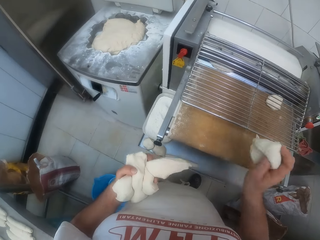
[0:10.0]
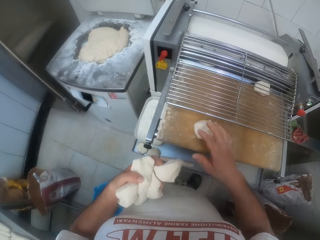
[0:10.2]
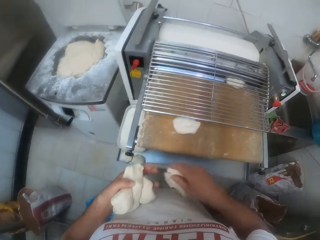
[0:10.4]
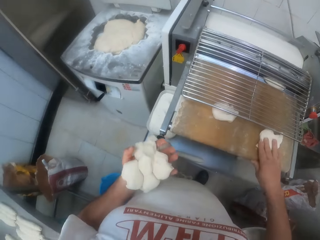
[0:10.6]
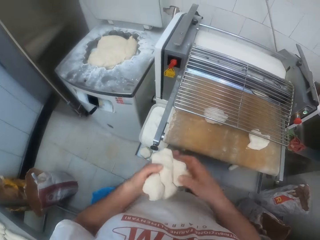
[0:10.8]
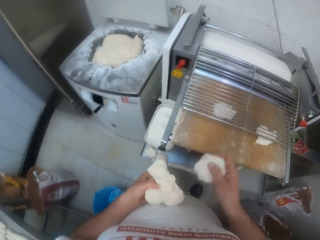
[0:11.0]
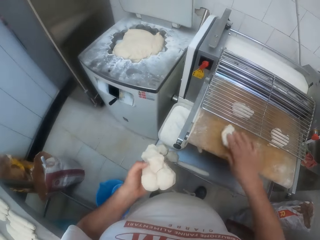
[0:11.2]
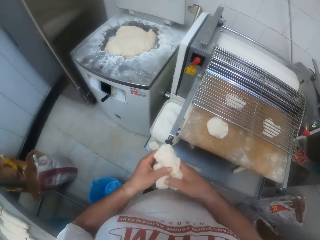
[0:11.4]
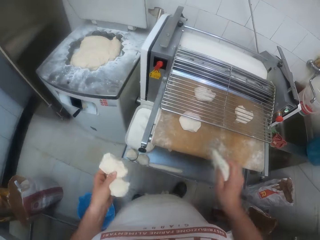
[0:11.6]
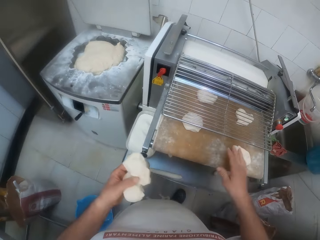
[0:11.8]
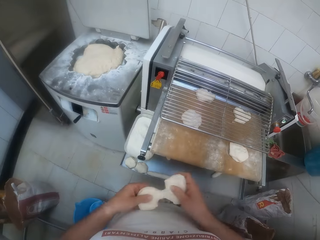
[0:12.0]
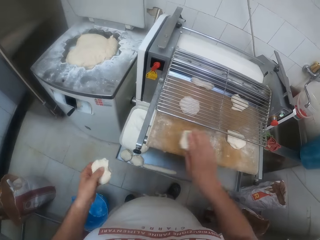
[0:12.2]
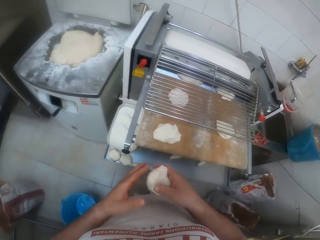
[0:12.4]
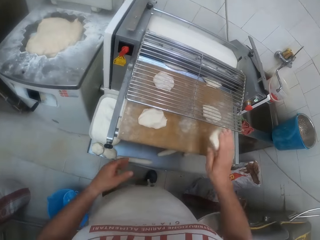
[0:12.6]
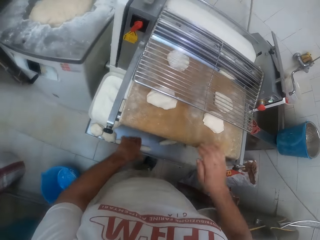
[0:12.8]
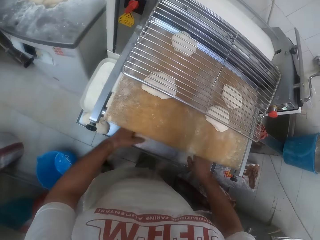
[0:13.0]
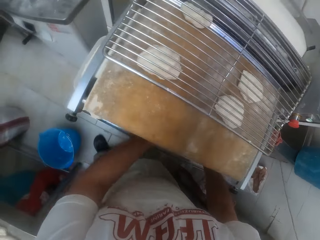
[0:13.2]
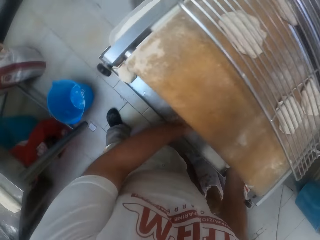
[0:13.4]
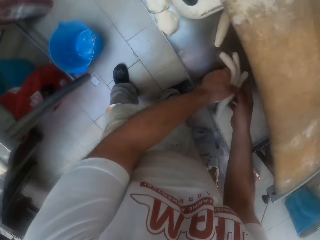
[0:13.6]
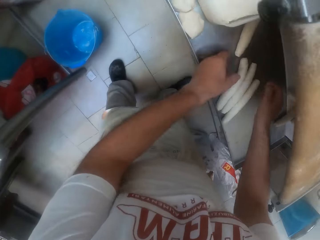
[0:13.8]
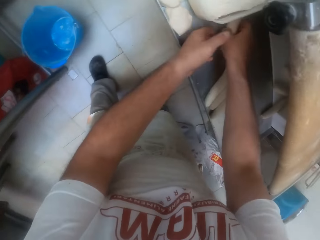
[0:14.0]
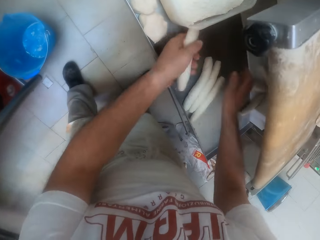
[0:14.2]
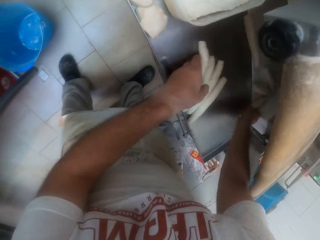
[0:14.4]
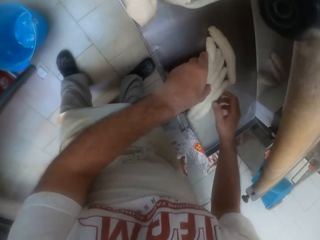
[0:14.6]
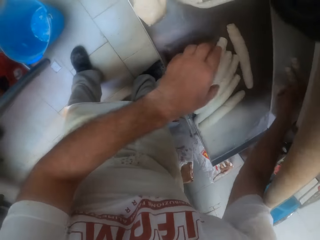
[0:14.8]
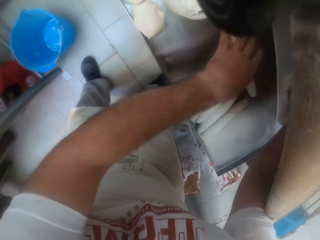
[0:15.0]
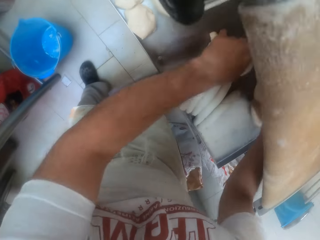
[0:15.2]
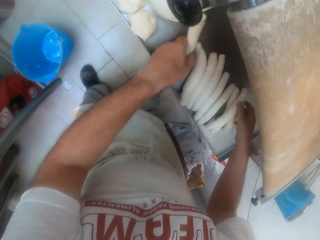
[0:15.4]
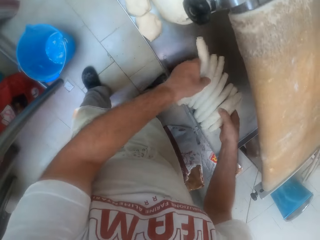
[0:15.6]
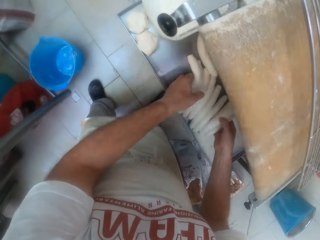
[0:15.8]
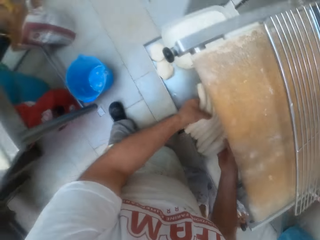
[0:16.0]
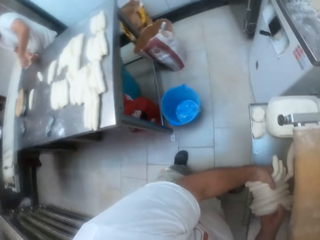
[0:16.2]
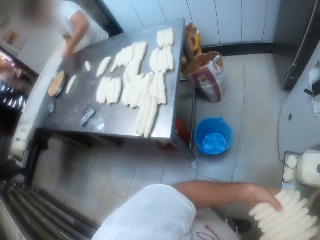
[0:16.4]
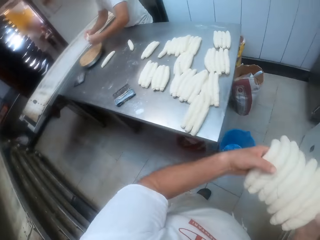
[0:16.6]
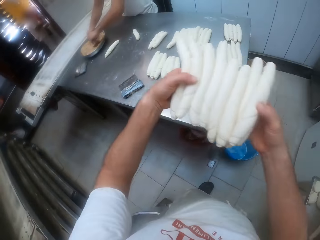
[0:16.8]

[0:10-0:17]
The camera wearer detaches a dough from the doughs with his right hand. He holds the doughs with his left hand. He places the dough in his right hand on the dough sheeter. He takes a dough from his left hand with his right hand. He places the dough in his right hand on the dough sheeter. He detaches a dough from the doughs with his right hand. He places the dough in his right hand on the dough sheeter. He detaches a dough from the doughs with his right hand. He places the dough in his right hand on the dough sheeter. He detaches a dough from the doughs with his right hand. He places the dough in his right hand on the dough sheeter. He transfers the dough from his left hand to his right hand. He places the dough in his right hand on the dough sheeter. He takes a dough from the dough sheeter with his left hand. He touches the dough. He arranges some doughs in the dough sheeter with both hands. He takes the doughs from the dough sheeter with both hands.

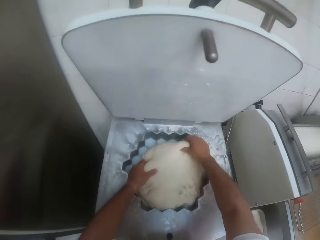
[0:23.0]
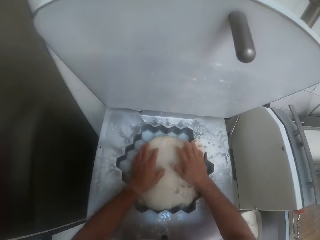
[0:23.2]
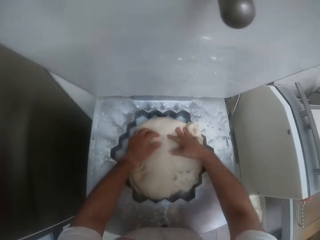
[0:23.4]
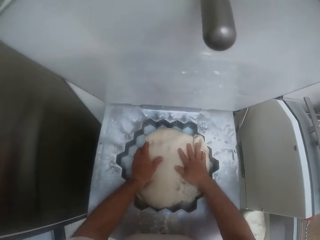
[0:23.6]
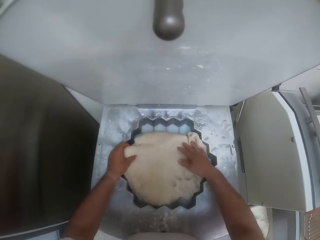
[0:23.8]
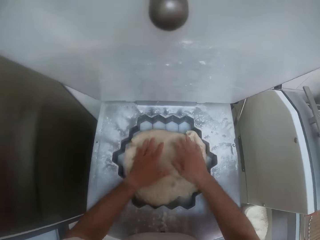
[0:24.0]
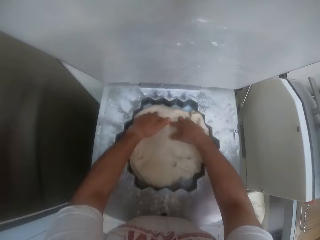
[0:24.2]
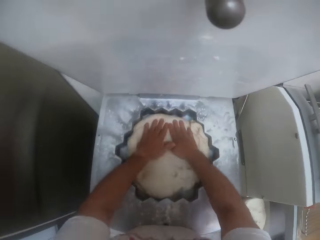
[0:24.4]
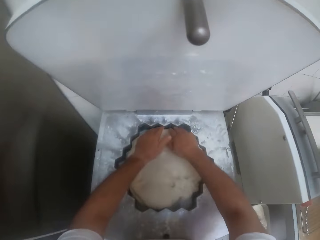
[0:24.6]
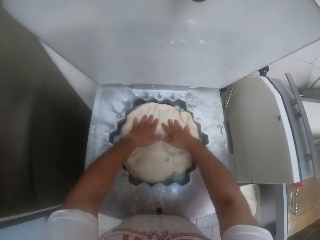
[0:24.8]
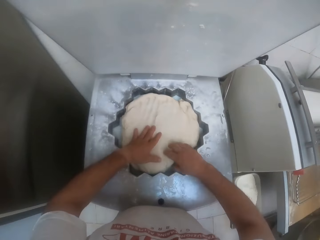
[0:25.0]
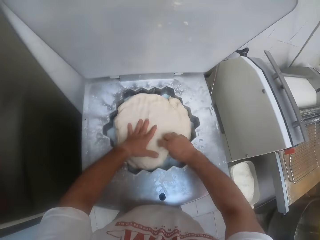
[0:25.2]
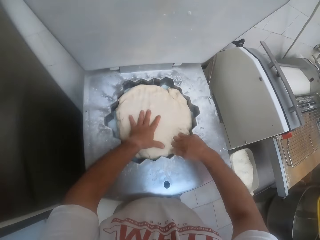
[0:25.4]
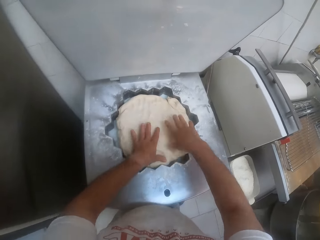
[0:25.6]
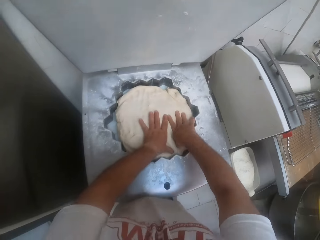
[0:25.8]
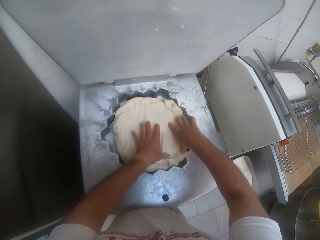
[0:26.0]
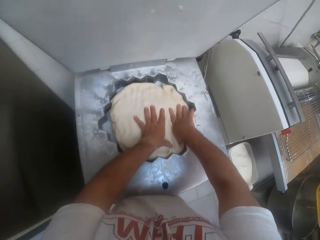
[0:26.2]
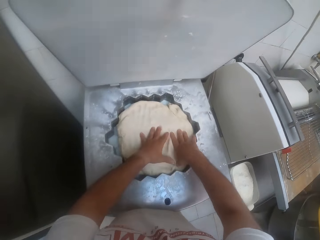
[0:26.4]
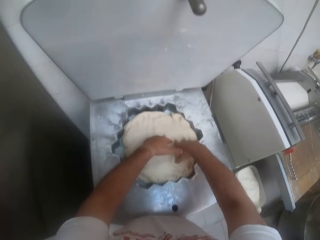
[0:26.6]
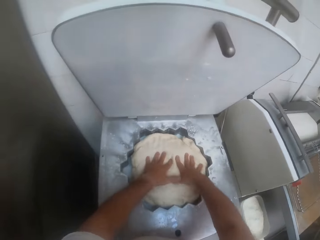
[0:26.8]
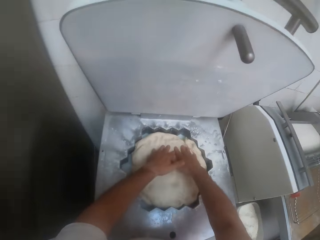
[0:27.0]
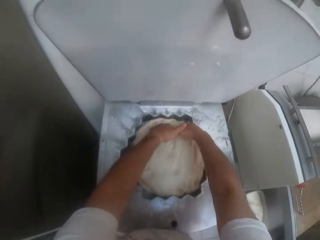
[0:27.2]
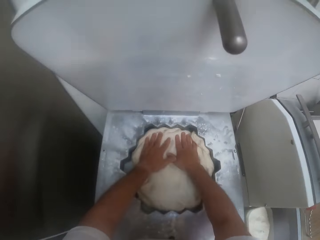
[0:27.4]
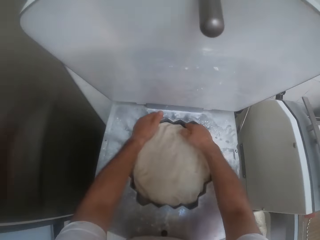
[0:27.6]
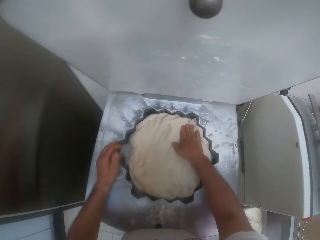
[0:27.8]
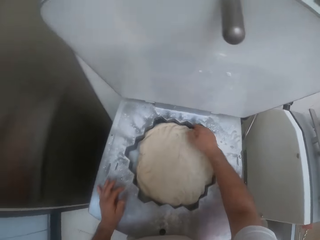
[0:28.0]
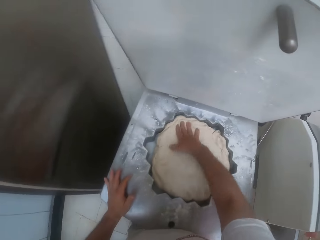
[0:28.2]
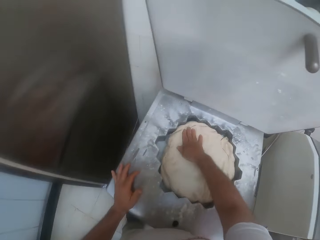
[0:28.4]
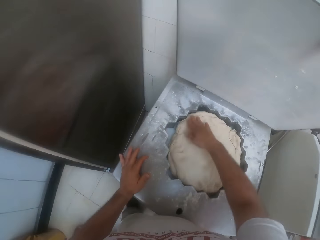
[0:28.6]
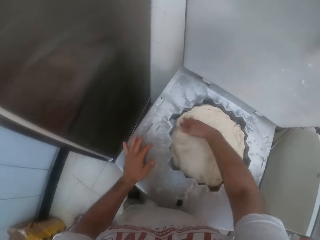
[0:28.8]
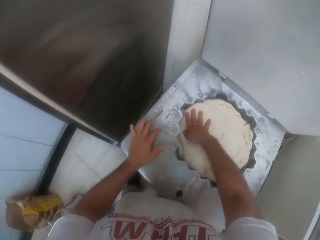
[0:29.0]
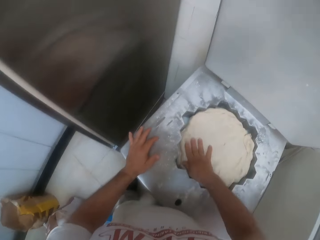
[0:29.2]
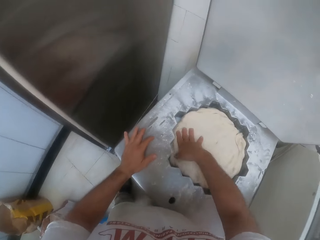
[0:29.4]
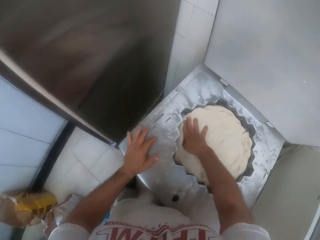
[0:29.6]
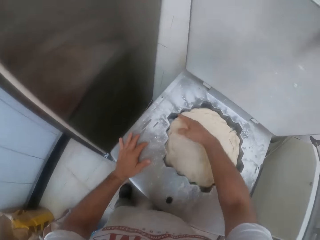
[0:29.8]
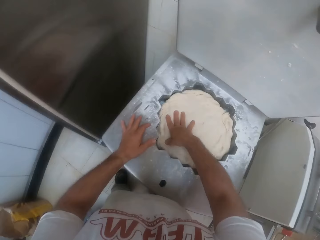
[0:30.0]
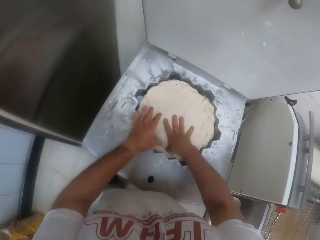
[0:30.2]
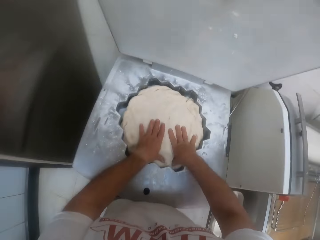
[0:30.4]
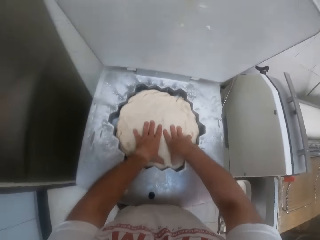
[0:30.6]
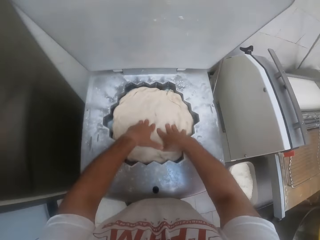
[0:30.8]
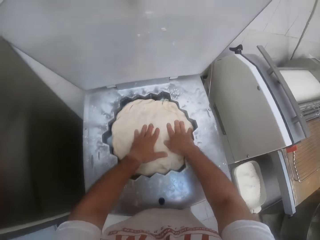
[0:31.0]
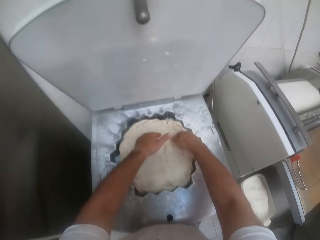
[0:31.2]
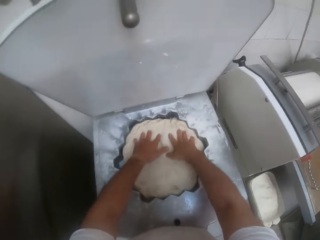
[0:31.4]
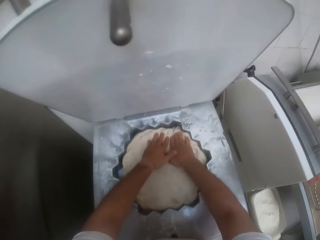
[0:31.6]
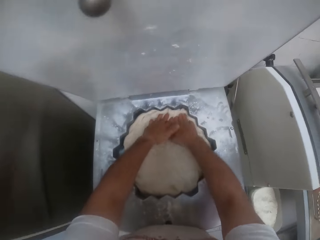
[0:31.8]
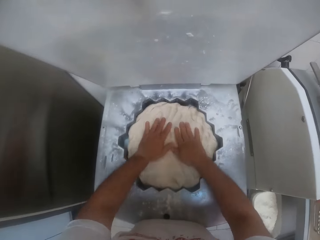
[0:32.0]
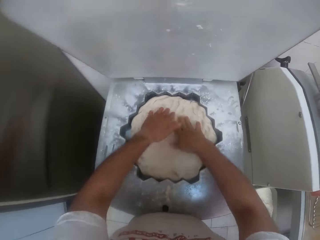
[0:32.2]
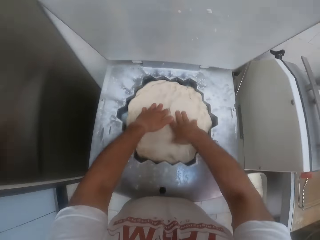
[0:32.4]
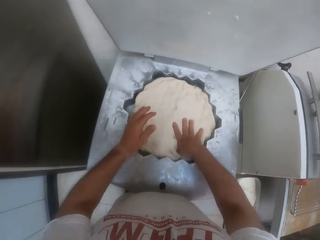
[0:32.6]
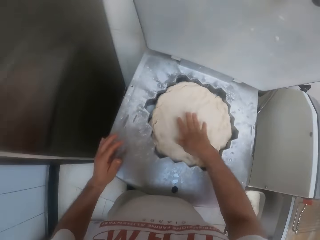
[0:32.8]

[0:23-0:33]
The camera wearer presses the dough in the dough press with both hands. He presses the dough in the dough press with his right hand. He presses the dough in the dough press with both hands.

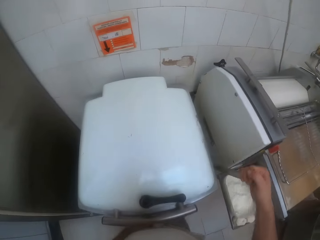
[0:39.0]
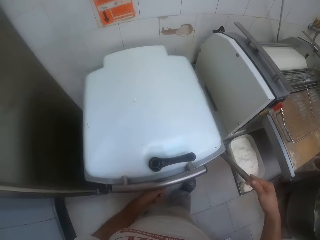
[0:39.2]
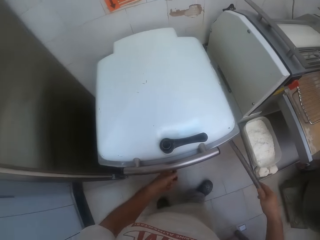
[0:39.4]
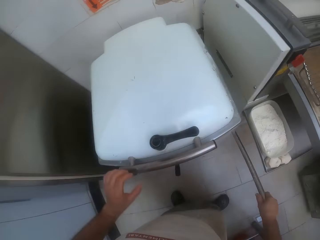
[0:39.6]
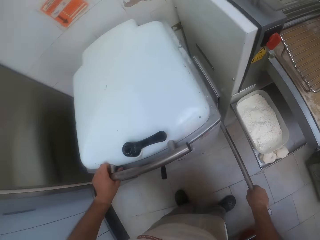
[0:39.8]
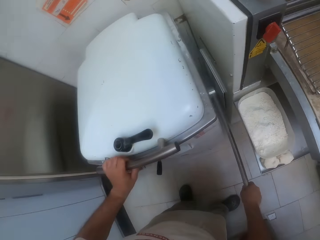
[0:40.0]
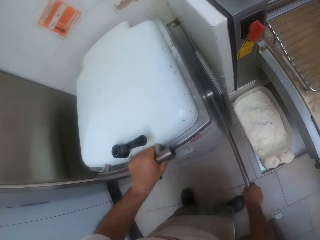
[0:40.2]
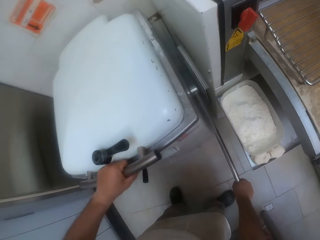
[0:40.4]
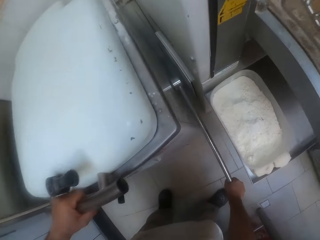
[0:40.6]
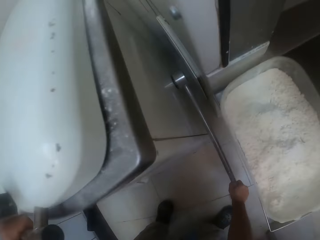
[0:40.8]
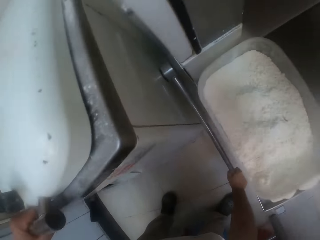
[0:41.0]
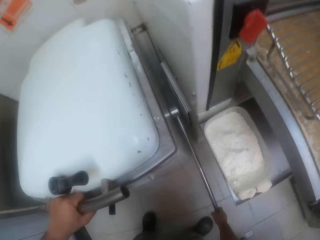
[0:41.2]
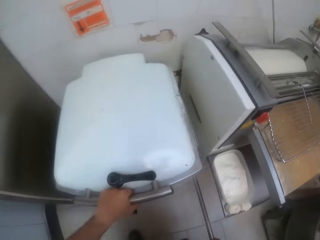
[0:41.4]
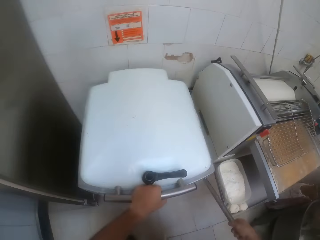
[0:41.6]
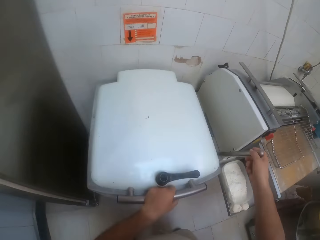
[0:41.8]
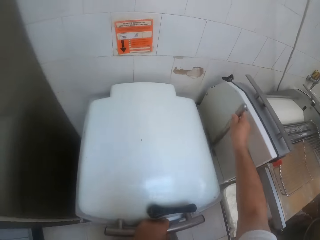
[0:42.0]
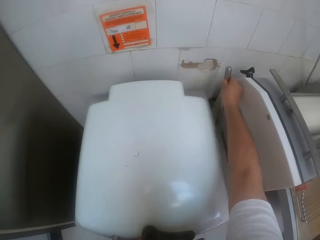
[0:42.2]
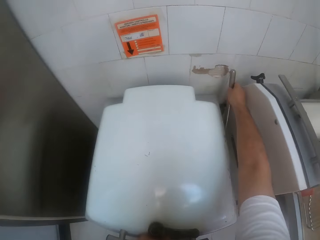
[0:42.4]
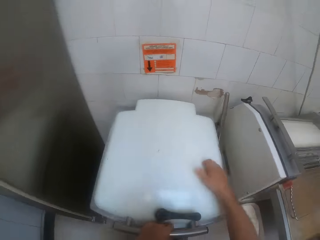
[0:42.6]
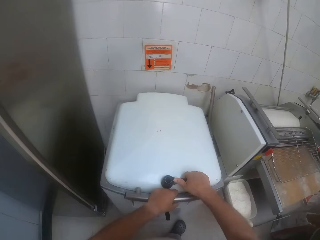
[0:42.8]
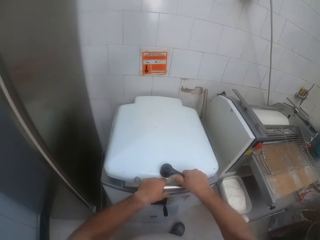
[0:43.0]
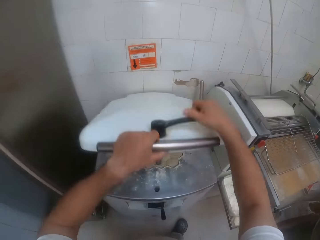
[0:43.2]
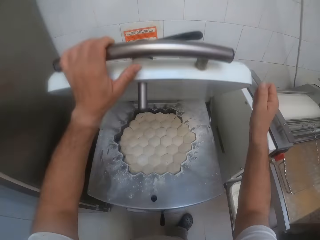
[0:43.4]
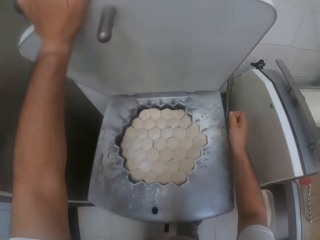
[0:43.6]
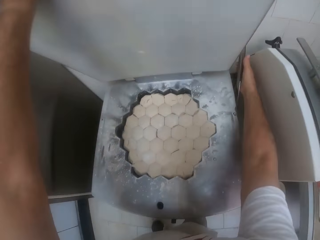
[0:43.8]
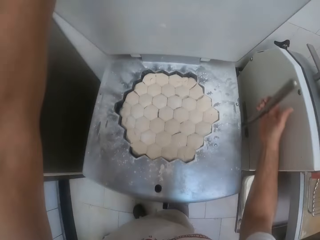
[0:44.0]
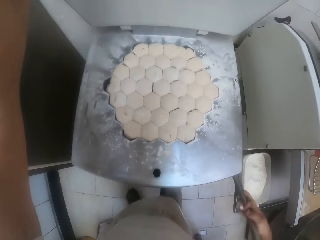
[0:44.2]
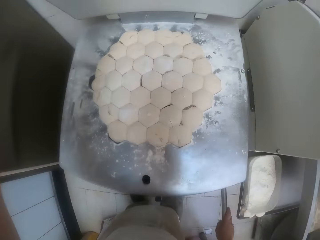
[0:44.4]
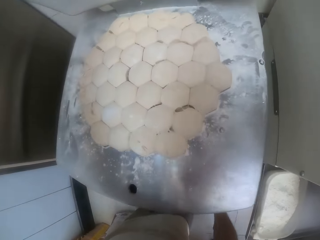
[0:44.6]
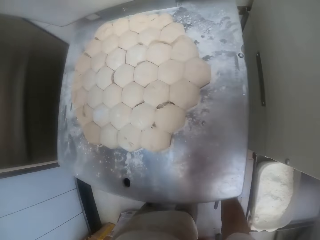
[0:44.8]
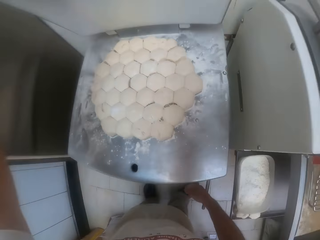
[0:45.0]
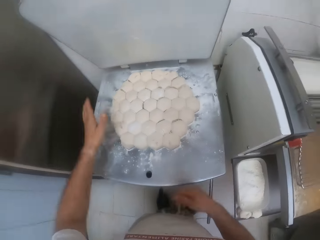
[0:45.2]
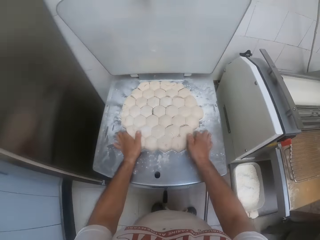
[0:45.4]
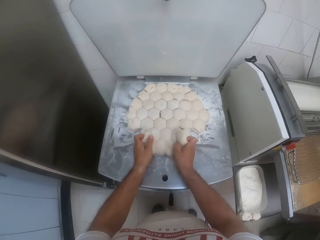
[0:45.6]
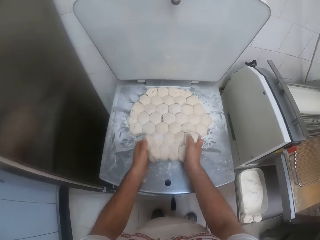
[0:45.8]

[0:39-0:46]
The camera wearer operates the dough press with his right hand. He pulls the blade handle with his right hand. He turns the knob on the dough press with his right hand. He opens the dough press with his left hand. He operates the dough press with his right hand. He pulls the blade handle with his right hand.
